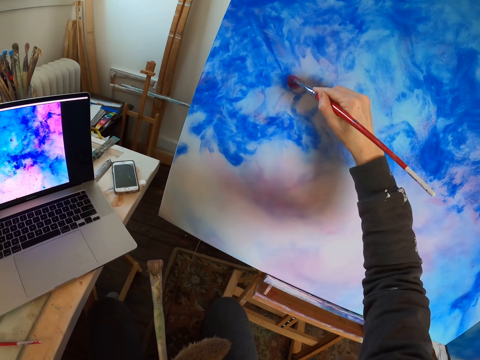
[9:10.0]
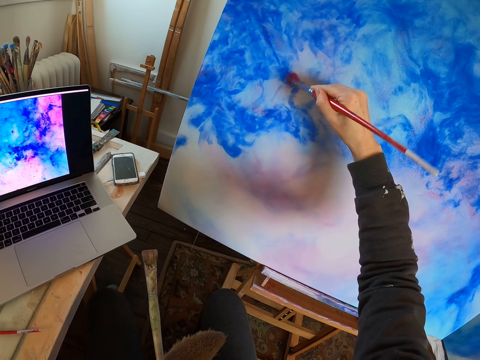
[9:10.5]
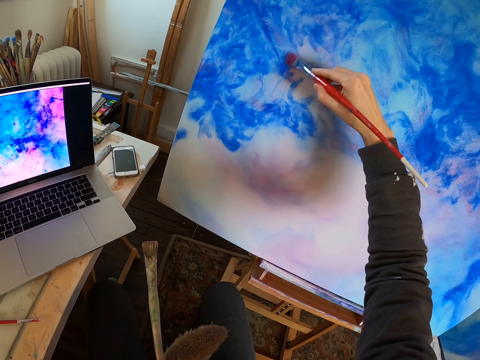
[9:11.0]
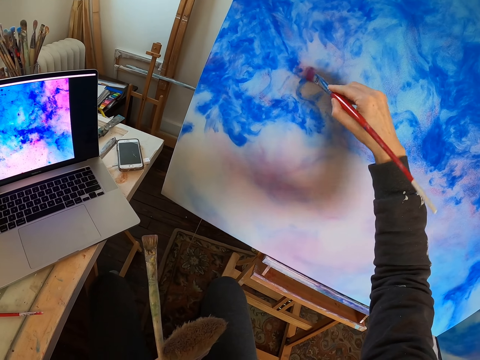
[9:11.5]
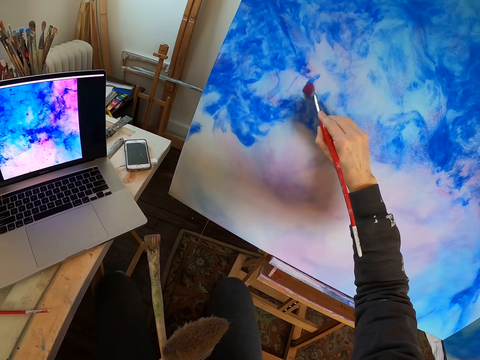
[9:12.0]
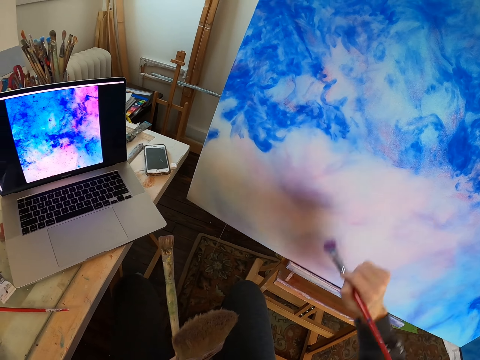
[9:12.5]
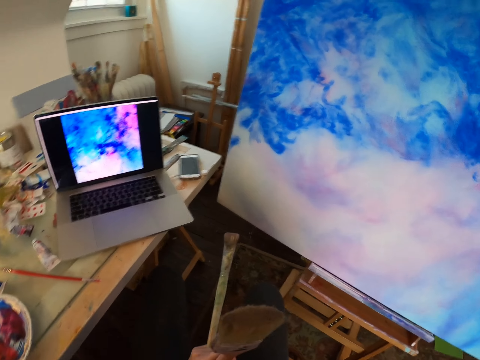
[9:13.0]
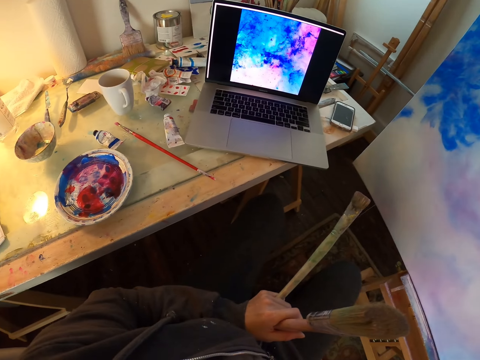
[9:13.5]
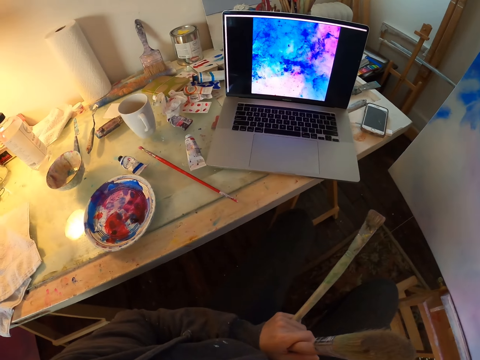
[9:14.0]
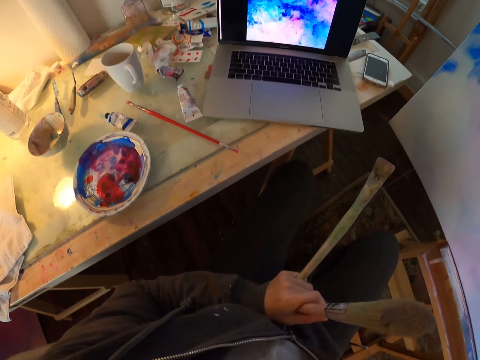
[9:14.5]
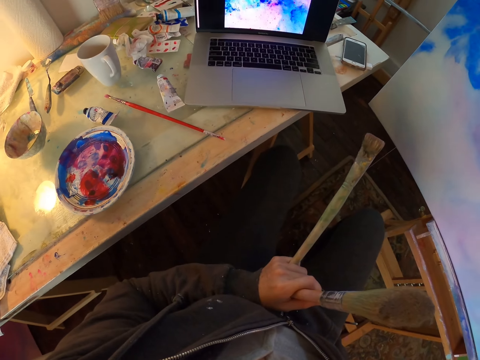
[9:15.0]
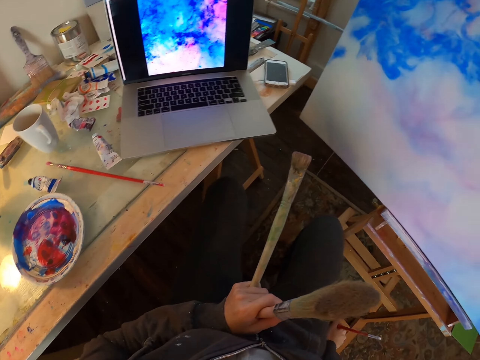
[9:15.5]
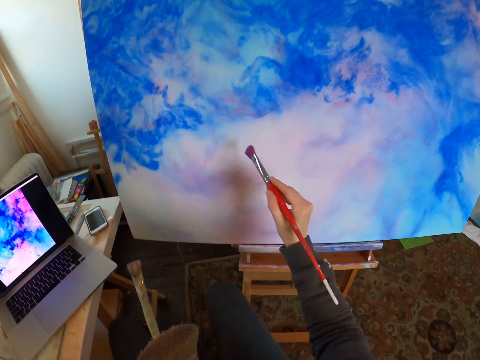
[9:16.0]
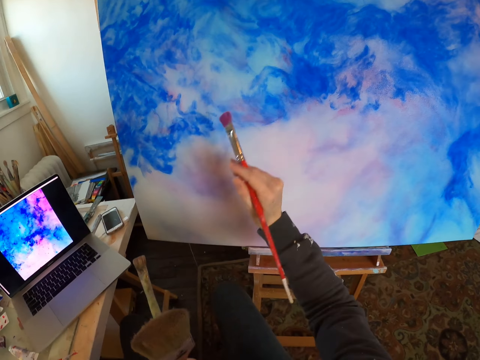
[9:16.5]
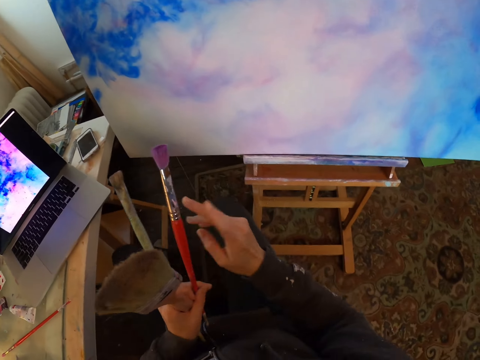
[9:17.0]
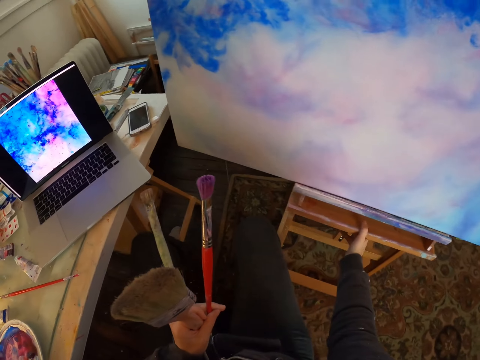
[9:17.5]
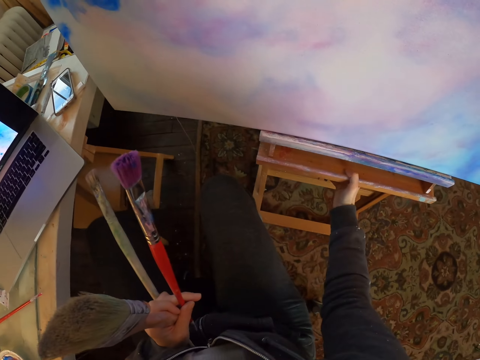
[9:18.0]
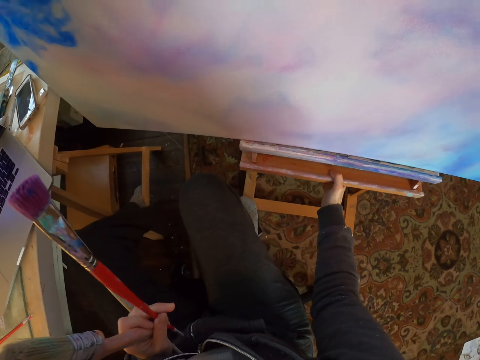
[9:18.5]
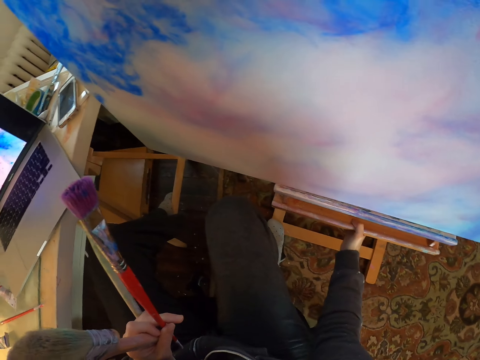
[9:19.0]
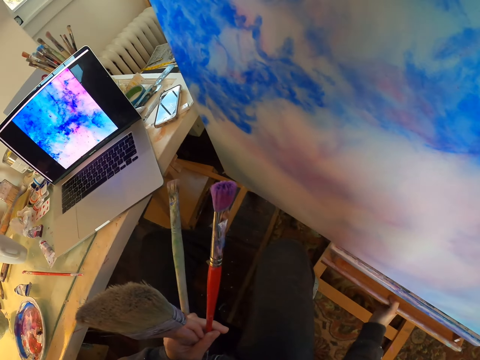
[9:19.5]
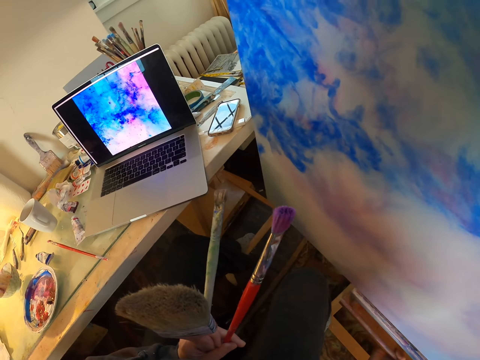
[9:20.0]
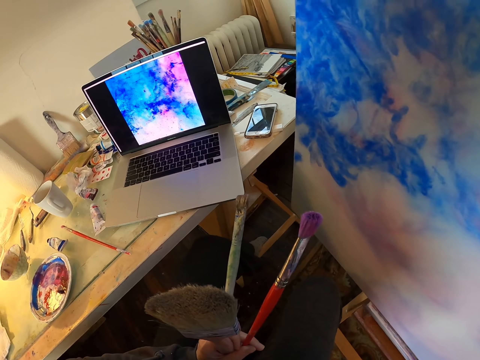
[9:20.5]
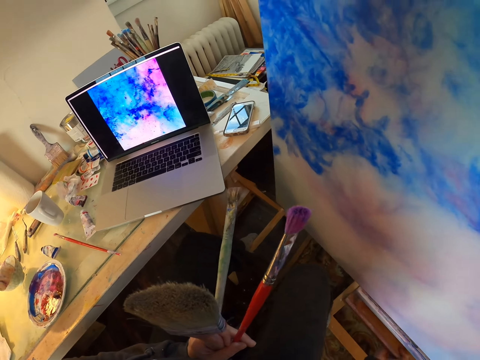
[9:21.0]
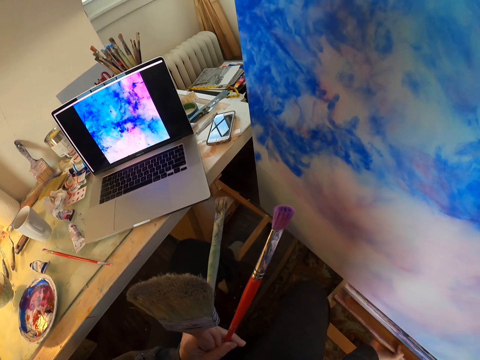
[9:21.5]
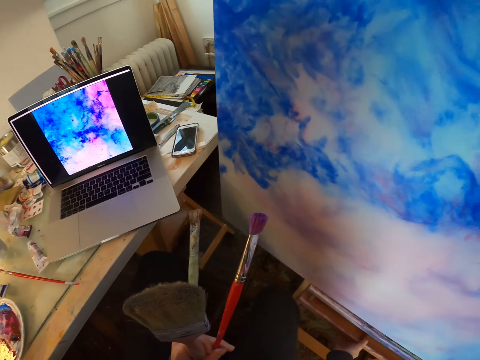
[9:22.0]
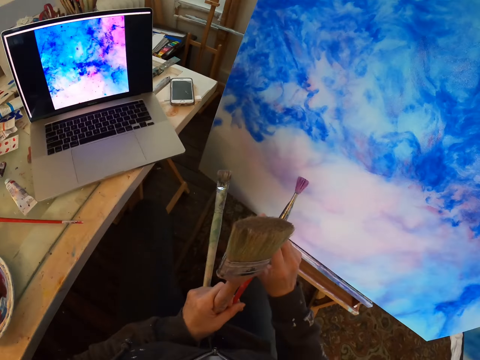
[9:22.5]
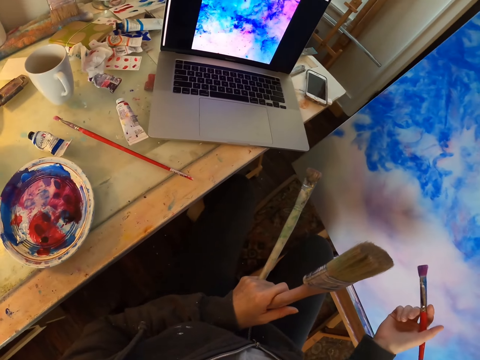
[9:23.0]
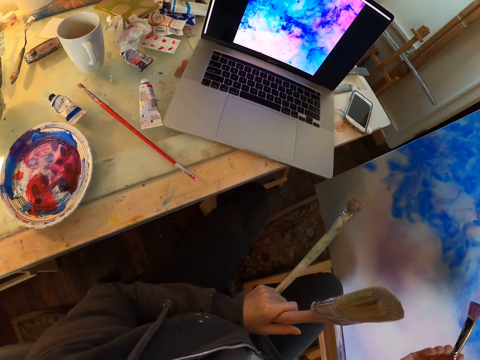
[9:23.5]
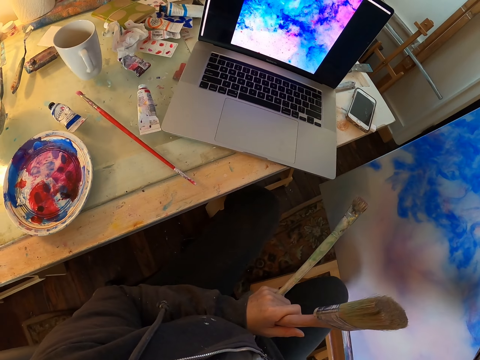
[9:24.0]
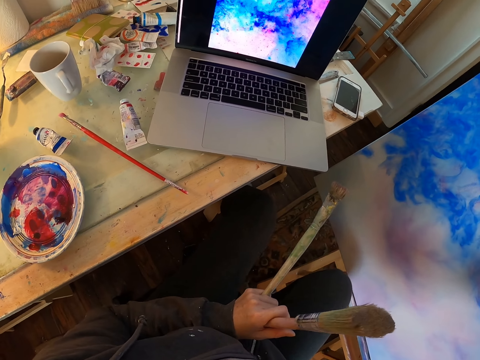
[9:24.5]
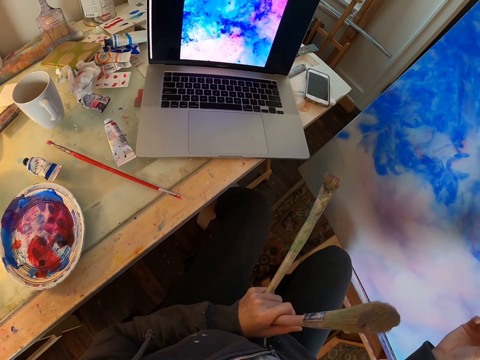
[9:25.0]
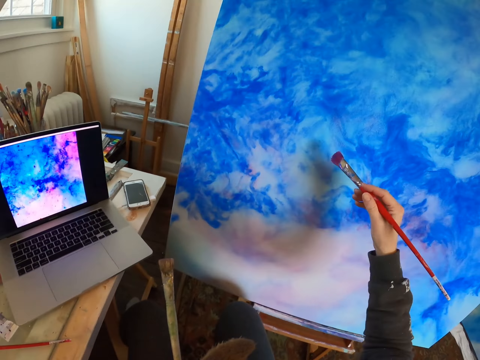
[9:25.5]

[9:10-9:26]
The camera wearer paints the board with a paint brush. They turn to the side and look at the laptop. They pass the paintbrush to the left hand, hold paint brushes, pull the easel and hold a stool. They turn to the side and look at the laptop. They hold the paint brushes. They pick the paintbrush with the right hand. They turn to the side, look at the laptop and shake the right leg.

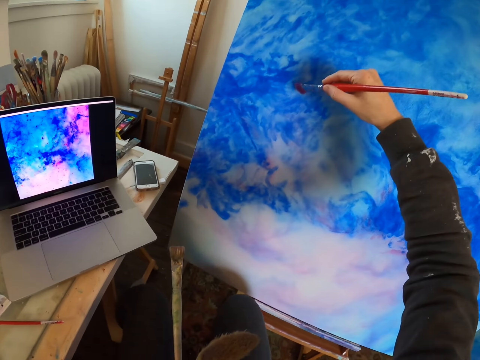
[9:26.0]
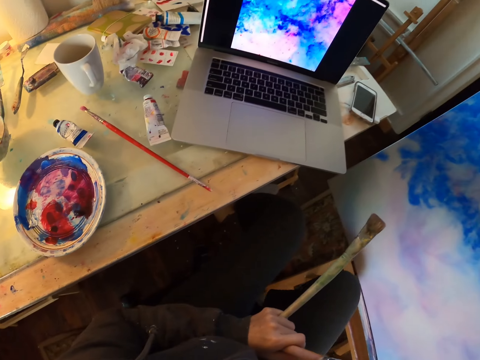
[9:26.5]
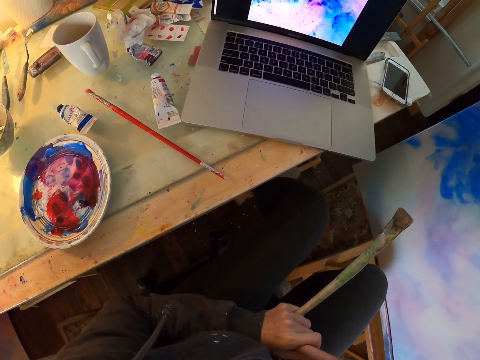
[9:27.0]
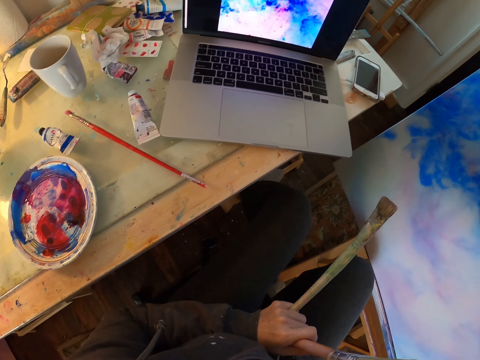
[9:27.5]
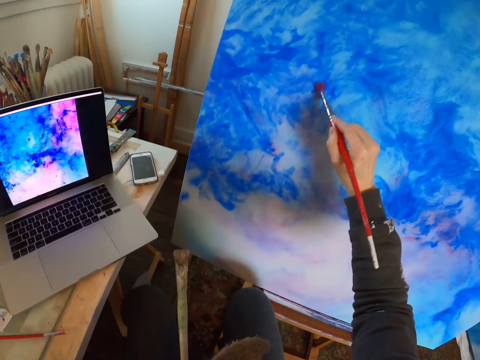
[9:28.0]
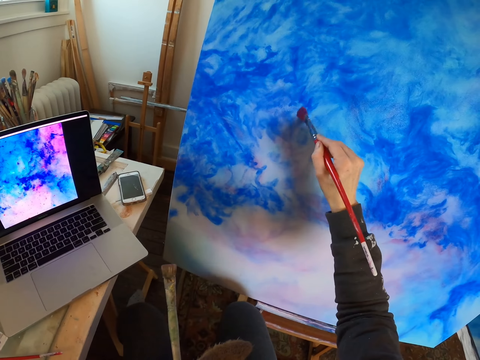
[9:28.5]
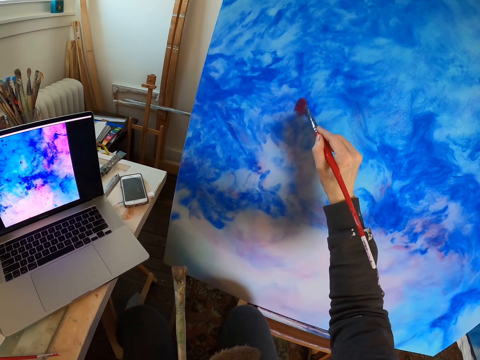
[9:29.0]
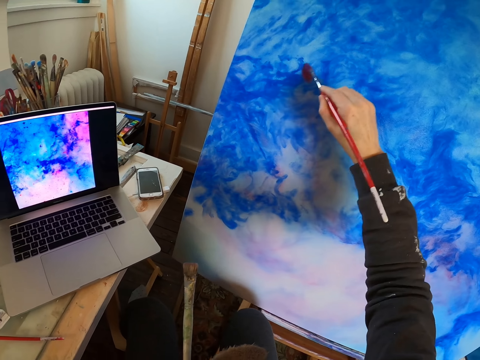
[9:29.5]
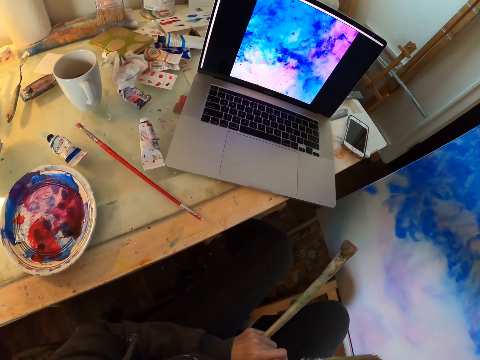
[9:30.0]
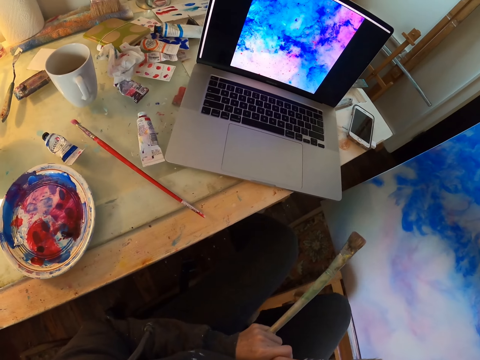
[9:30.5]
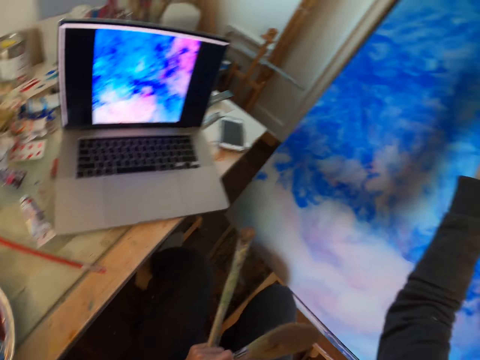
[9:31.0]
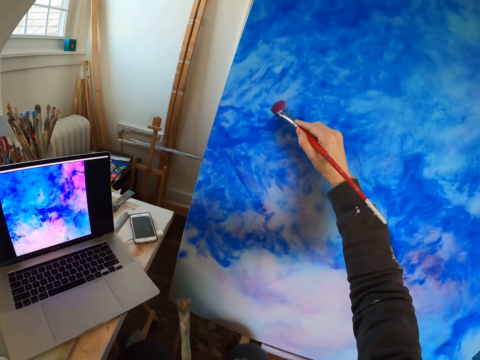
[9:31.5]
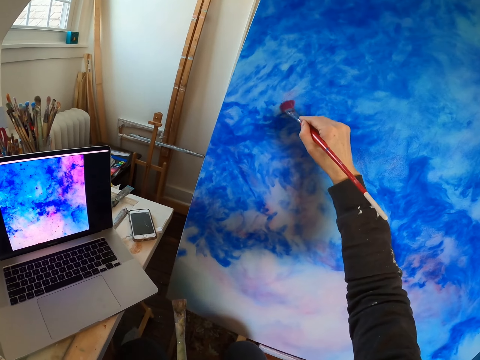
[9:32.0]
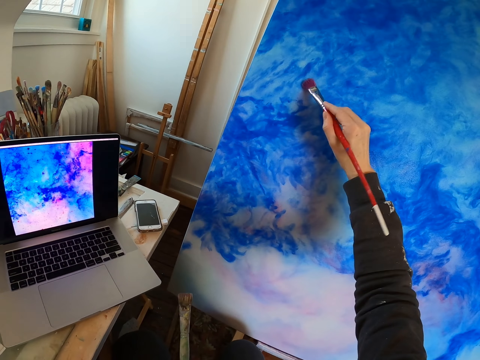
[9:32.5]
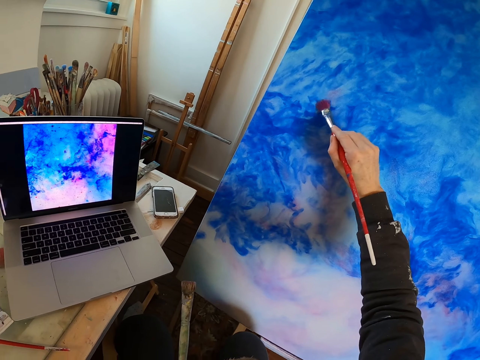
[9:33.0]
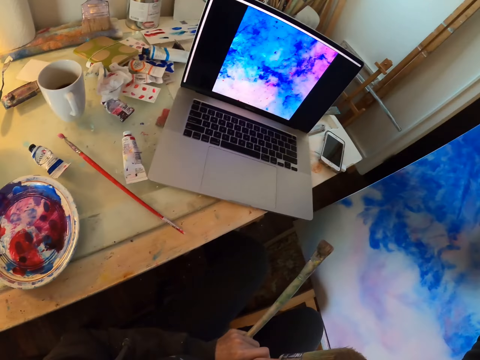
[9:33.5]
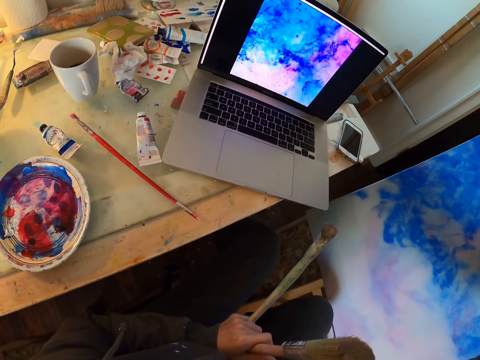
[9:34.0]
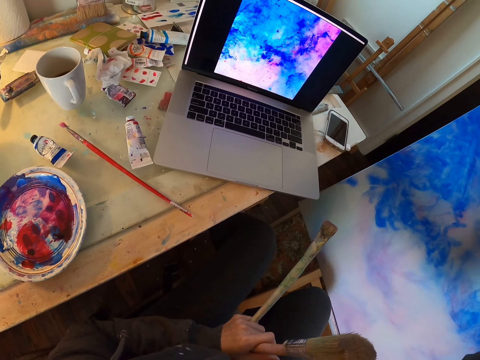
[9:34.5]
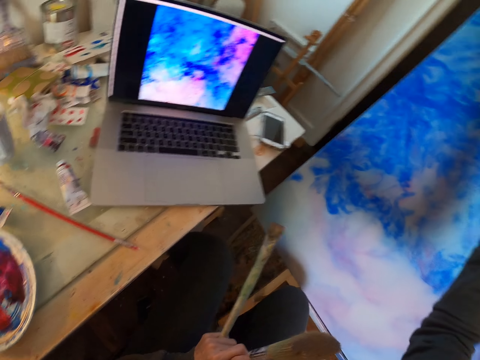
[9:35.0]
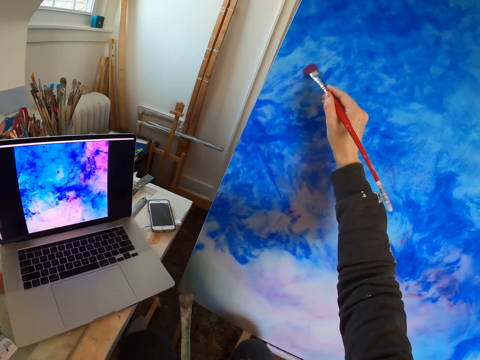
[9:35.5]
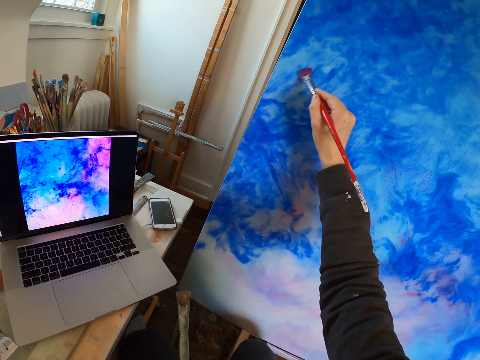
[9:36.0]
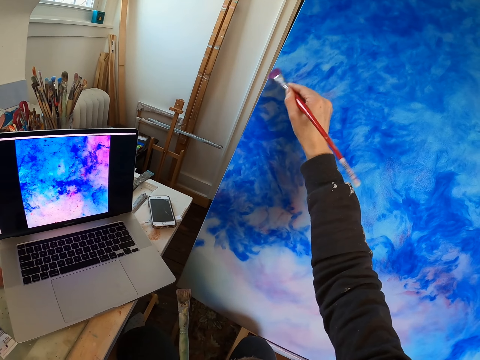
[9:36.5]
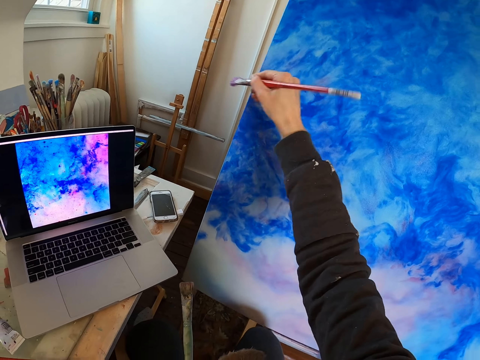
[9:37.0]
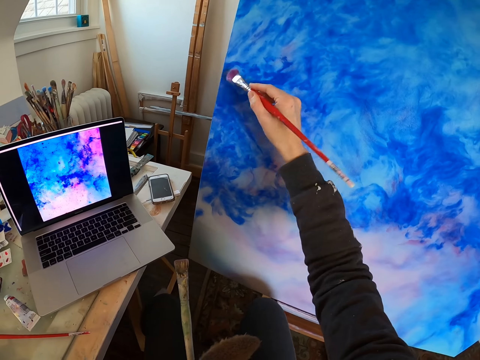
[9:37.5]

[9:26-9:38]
The camera wearer paints a board with paint brushes. They put the paintbrush on the painting. They turn to the side and look at the laptop. They paint the board with the paint brushes. They look at the laptop and turn to the side. They paint the board with the paint brushes. They turn to the side and look at the laptop. They paint the board with the paint brushes.
